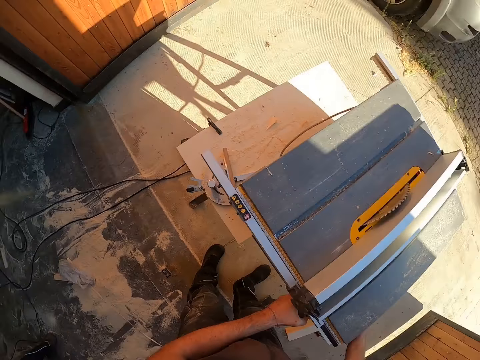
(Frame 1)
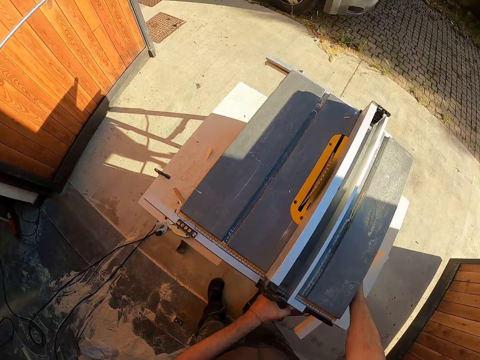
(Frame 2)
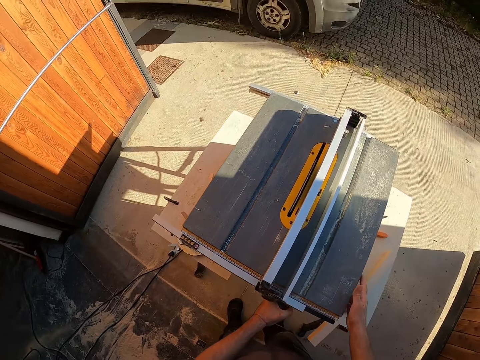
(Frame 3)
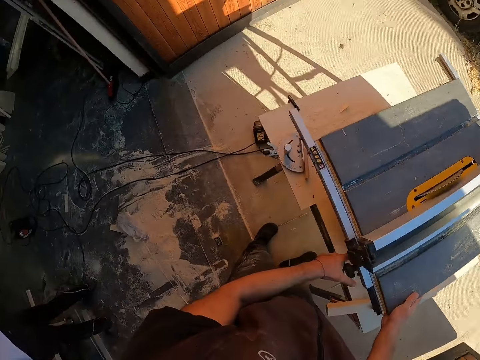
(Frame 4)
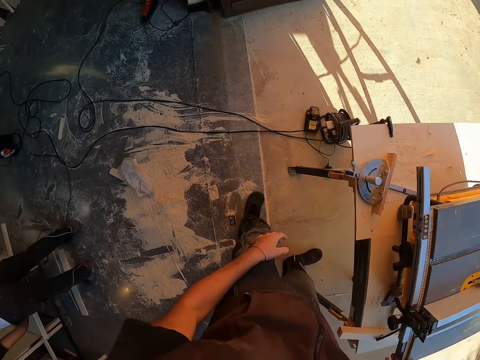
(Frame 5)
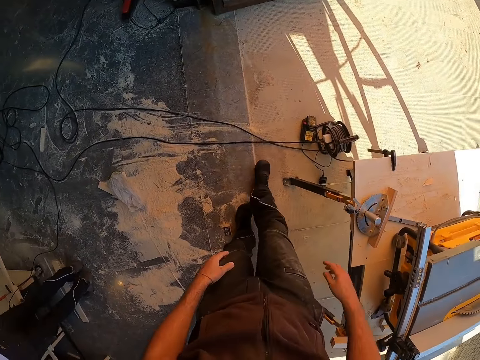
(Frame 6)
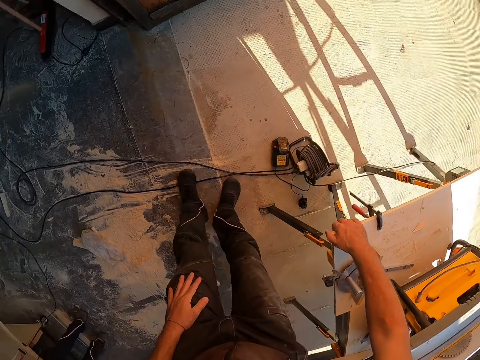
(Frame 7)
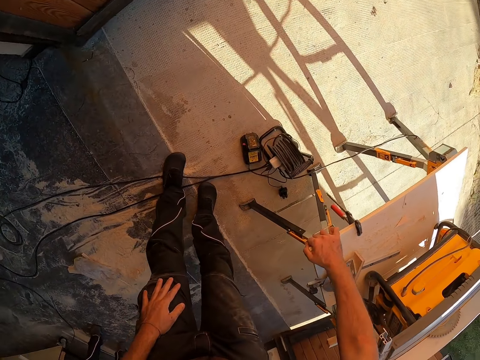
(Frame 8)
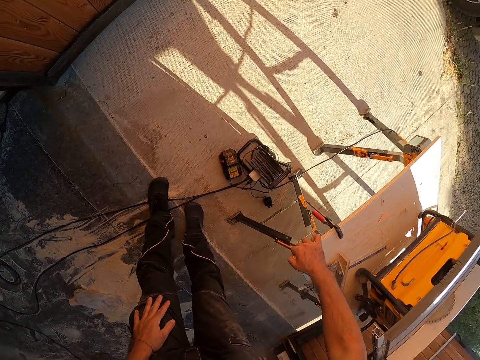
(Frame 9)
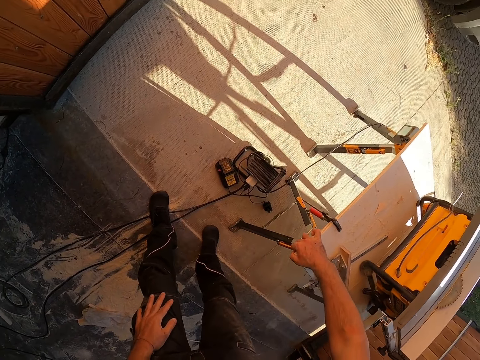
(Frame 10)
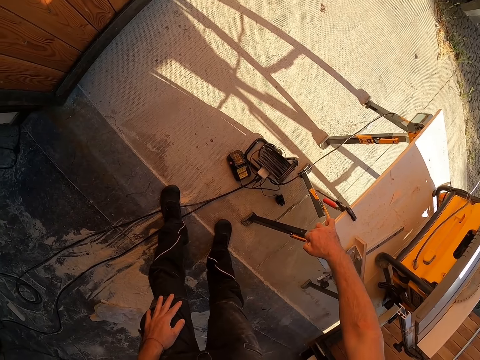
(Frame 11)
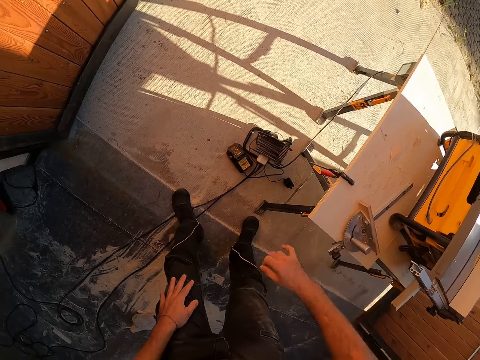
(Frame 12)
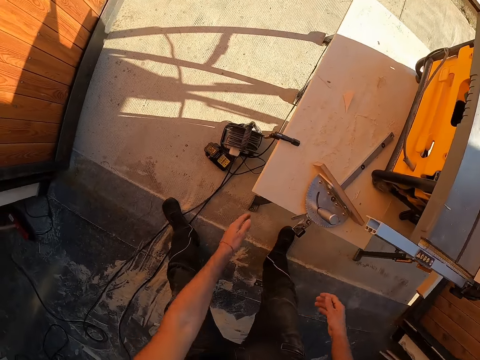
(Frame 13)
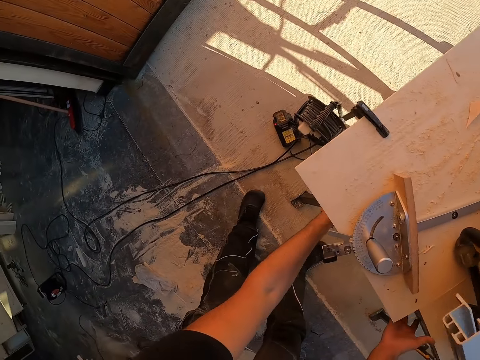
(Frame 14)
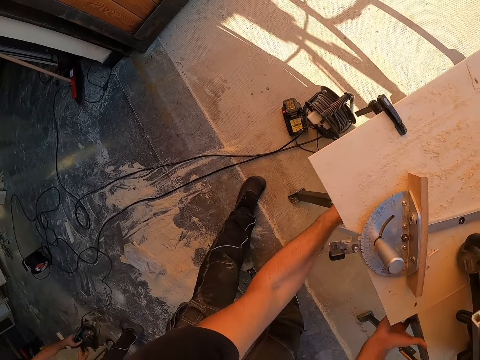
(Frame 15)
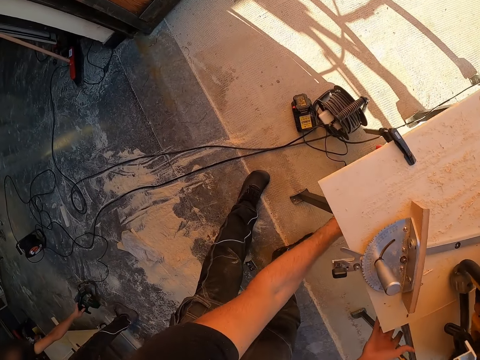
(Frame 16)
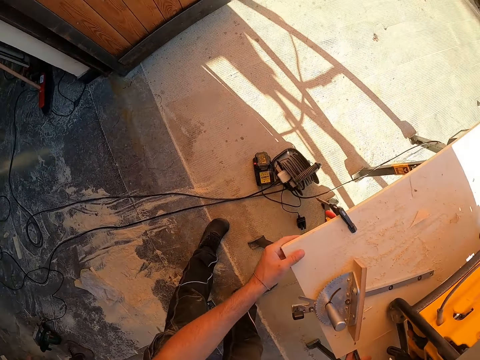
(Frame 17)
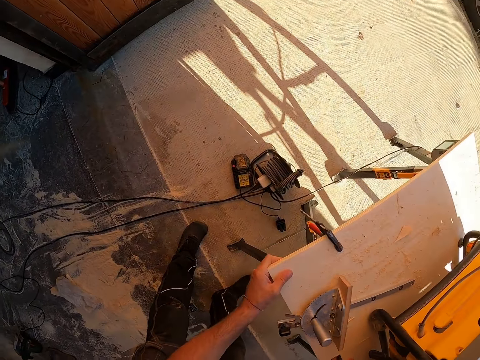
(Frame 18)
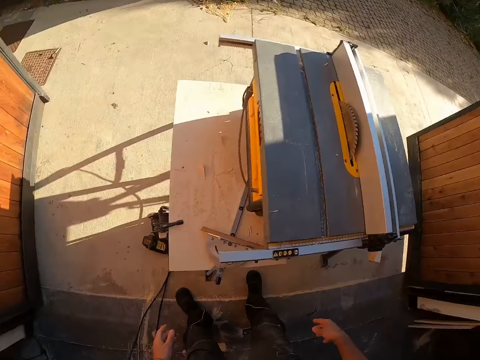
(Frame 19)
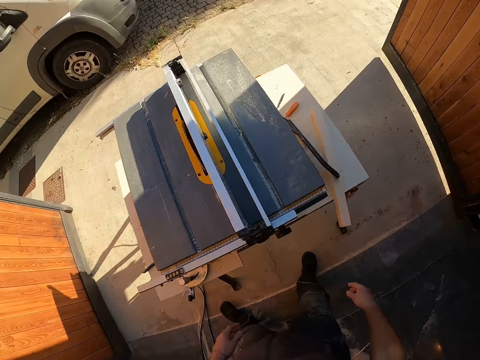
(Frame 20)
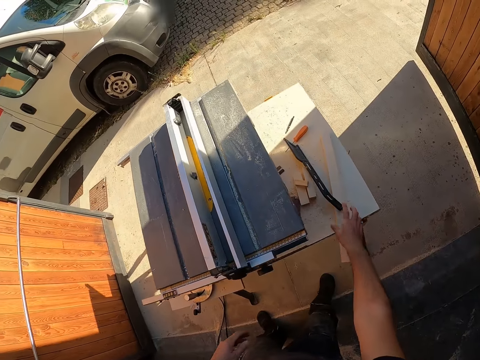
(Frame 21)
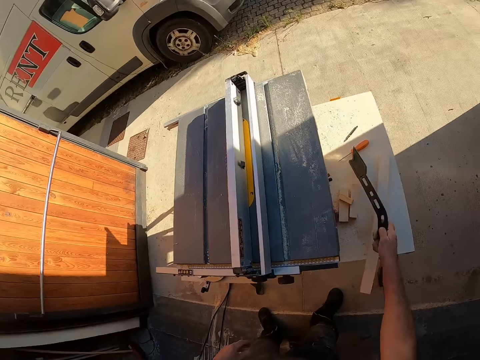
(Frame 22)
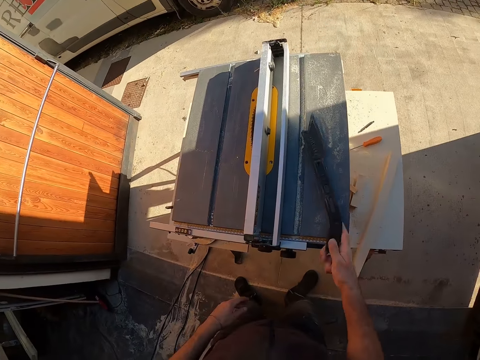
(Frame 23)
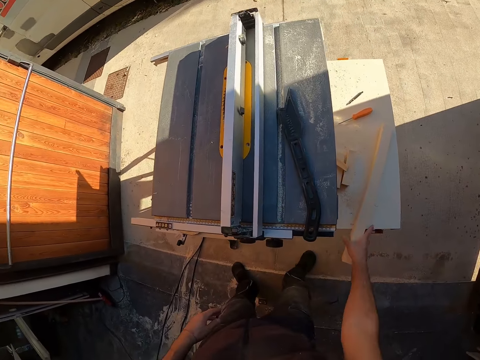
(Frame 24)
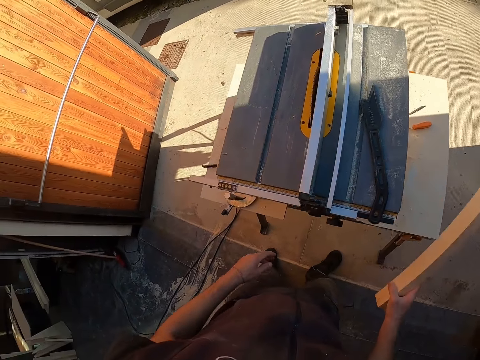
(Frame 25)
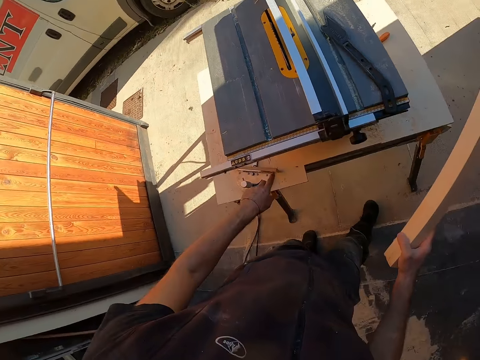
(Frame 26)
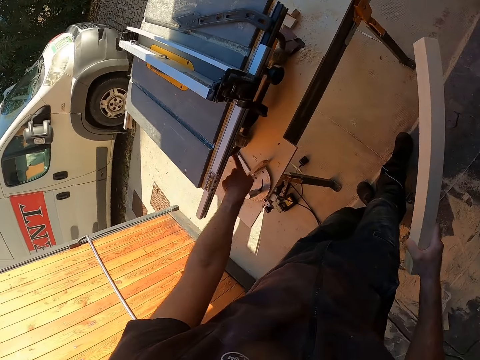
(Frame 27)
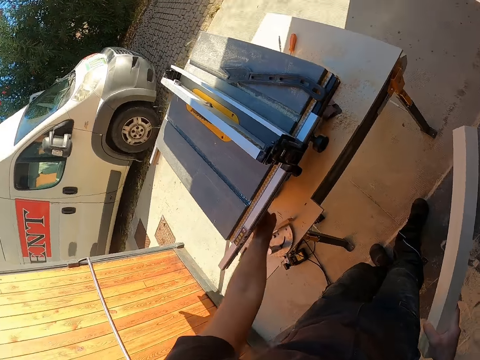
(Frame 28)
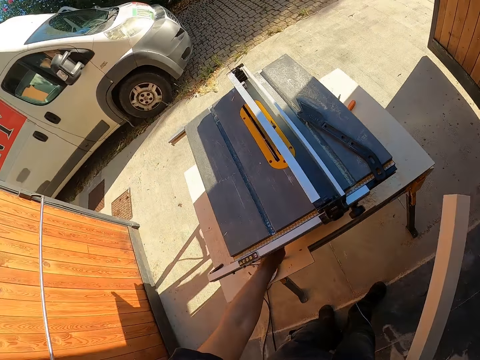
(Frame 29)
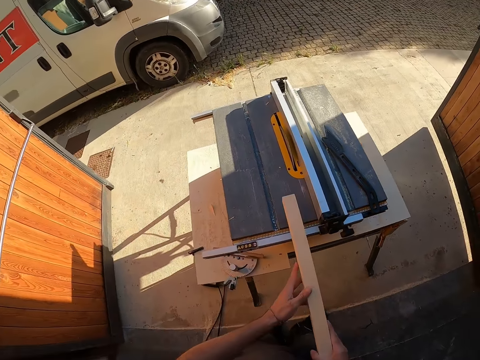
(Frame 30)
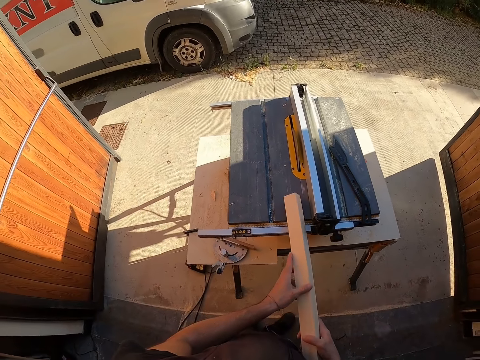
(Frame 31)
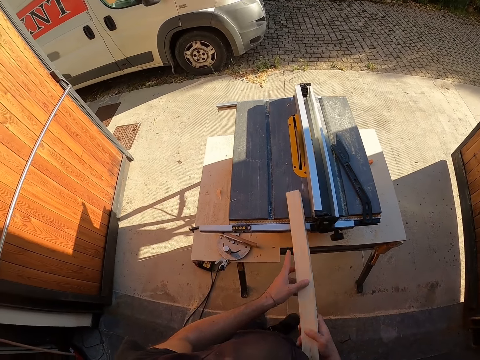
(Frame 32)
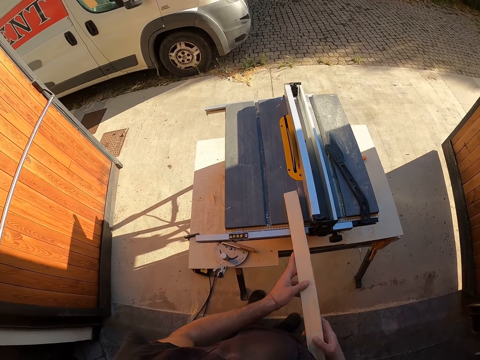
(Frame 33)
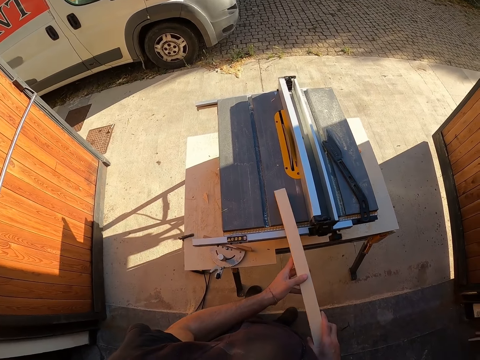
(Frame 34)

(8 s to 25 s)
The camera wearer looks at the wood cutting machine. He checks the wood cutting machine table. He adjusts the table with both hands. He checks the wood cutting machine table. He carries the push stick or metallic tool from the table. He keeps the push stick on the saw machine. He carries wood from the table with his right hand. He holds the piece of wood. He switches on the wood cutting machine. He holds the piece of wood.

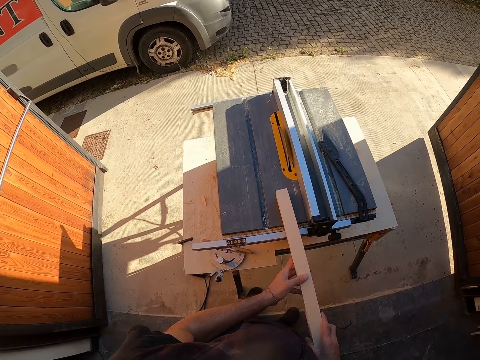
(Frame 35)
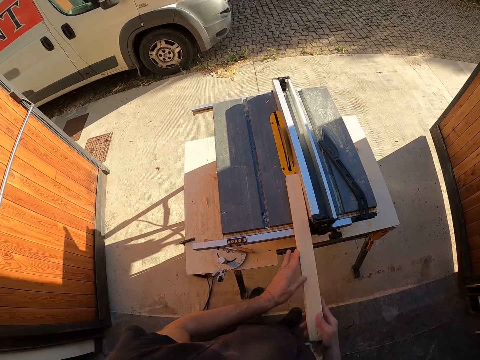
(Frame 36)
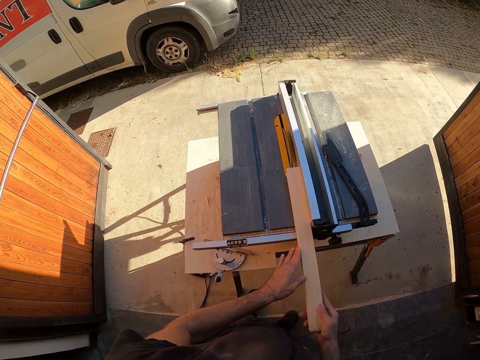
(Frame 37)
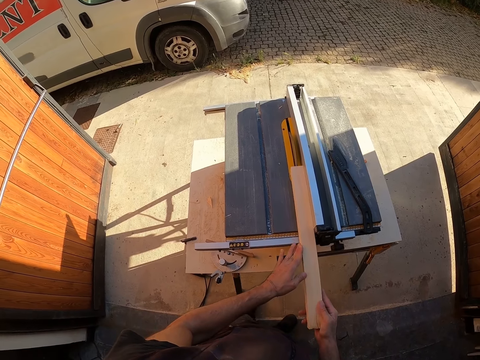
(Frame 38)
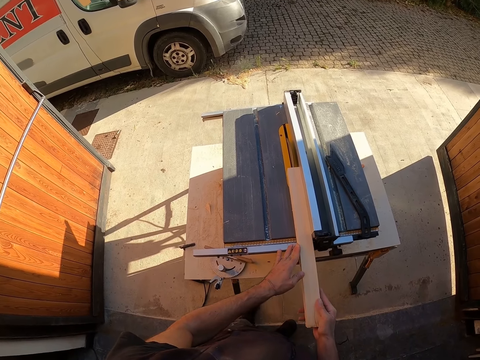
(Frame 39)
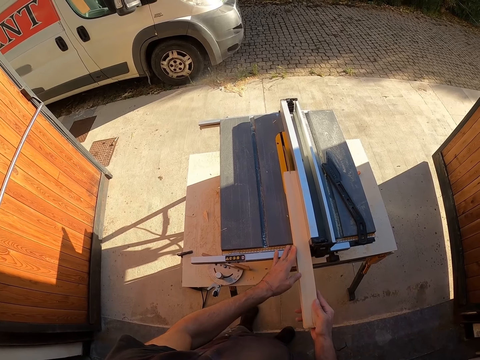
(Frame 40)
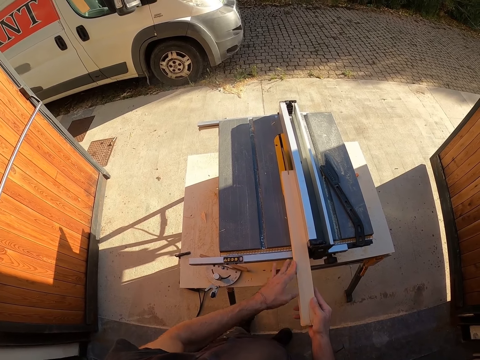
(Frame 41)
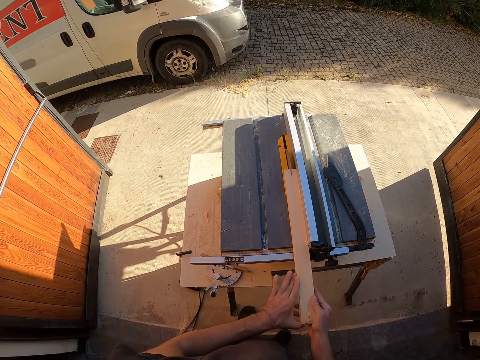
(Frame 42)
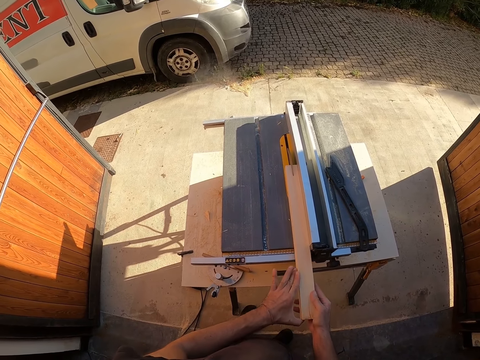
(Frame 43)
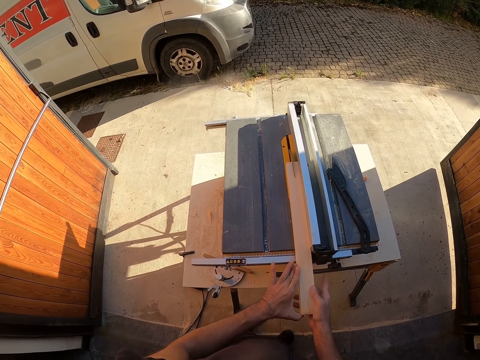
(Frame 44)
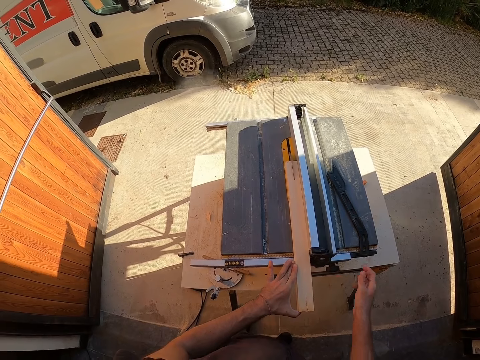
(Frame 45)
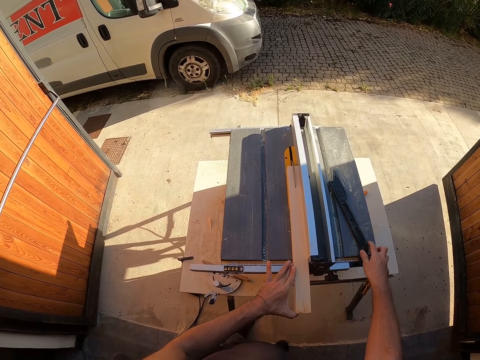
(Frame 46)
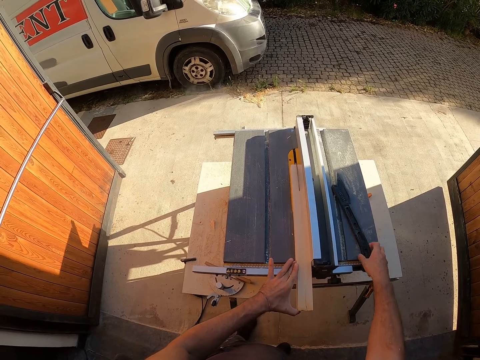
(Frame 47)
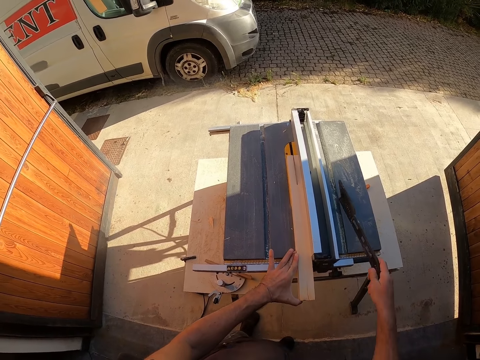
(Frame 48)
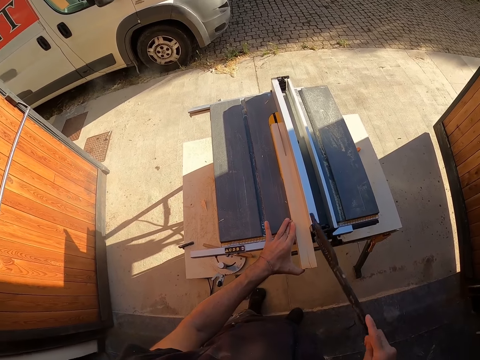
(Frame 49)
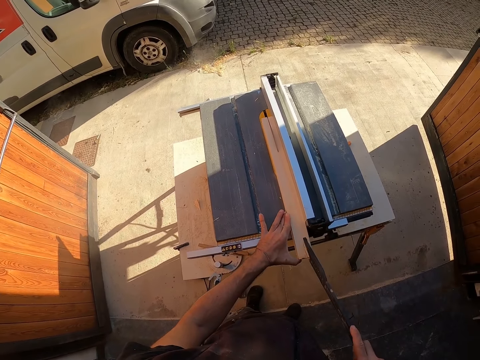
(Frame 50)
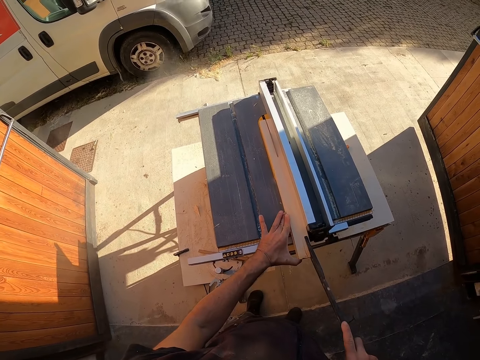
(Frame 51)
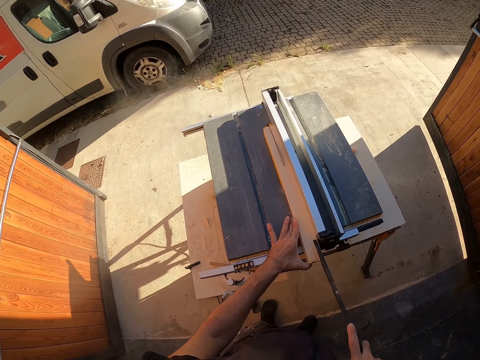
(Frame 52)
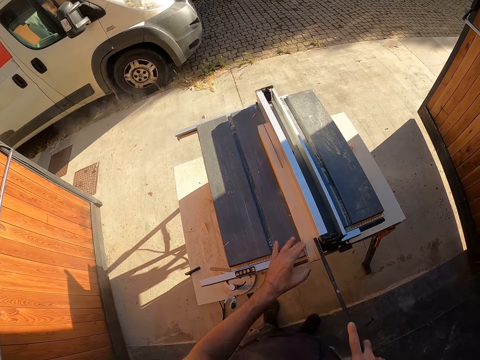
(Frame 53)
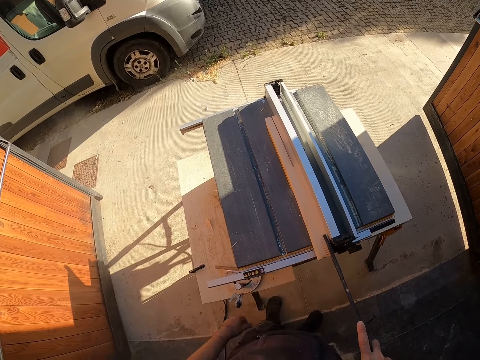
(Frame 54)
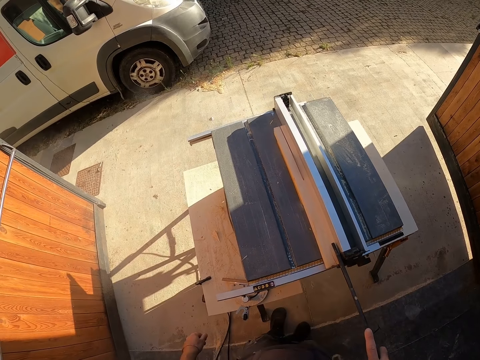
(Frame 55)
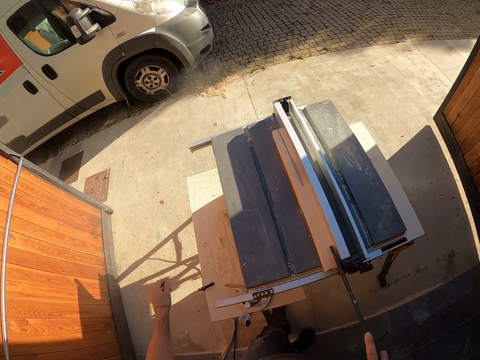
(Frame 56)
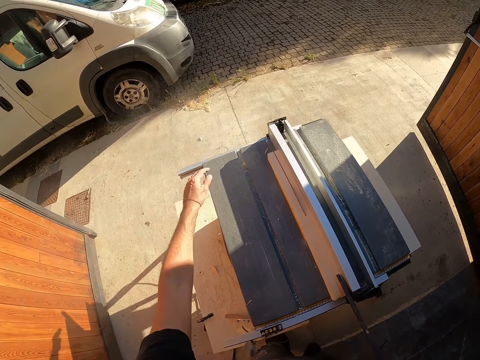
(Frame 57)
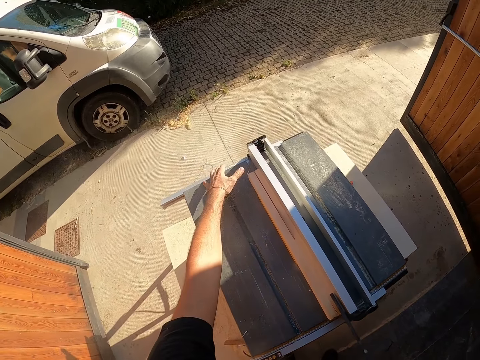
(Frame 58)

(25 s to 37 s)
The camera wearer cuts the wood with the saw machine. He carries the push stick or metallic tool from the table with his right hand. He cuts the piece of wood with a wood cutter machine. He cuts it again. He holds the piece of wood with the metallic tool. He uses the push stick to push the wood into the saw machine.
